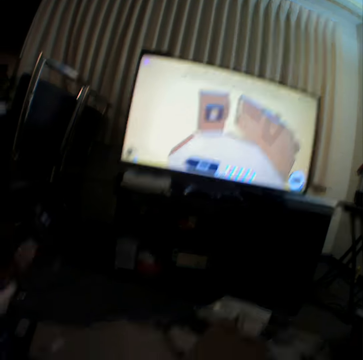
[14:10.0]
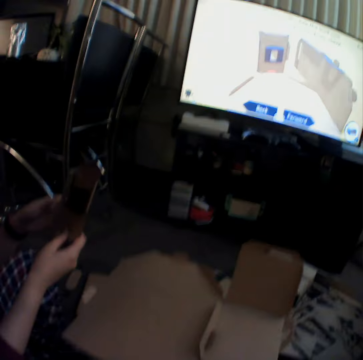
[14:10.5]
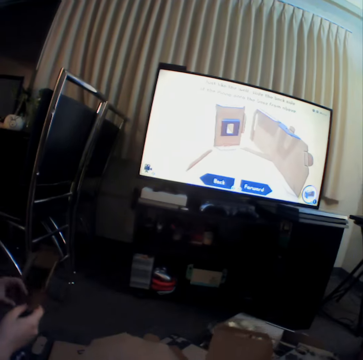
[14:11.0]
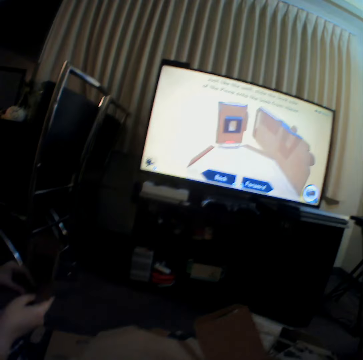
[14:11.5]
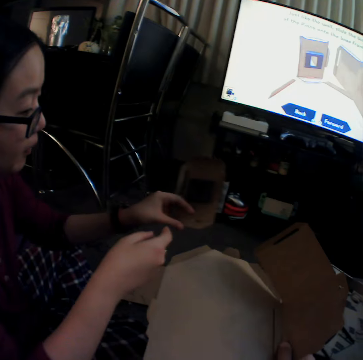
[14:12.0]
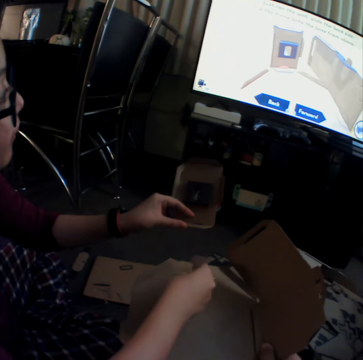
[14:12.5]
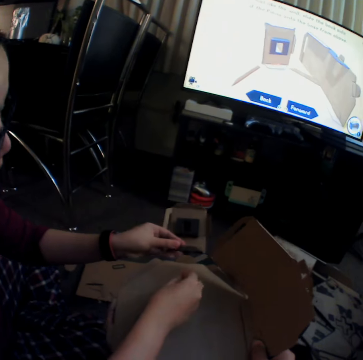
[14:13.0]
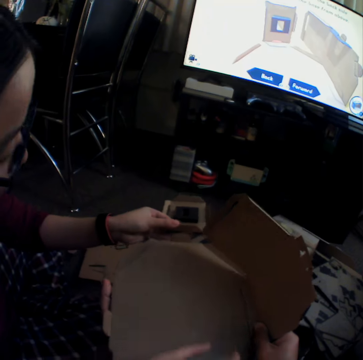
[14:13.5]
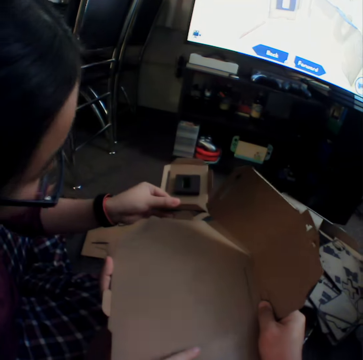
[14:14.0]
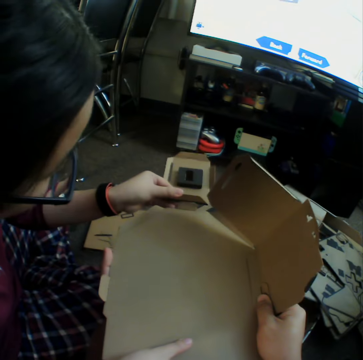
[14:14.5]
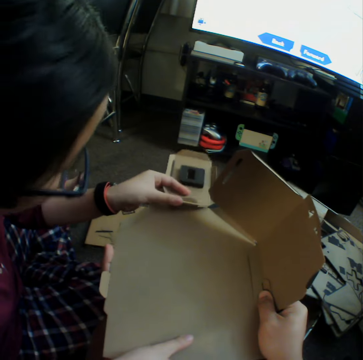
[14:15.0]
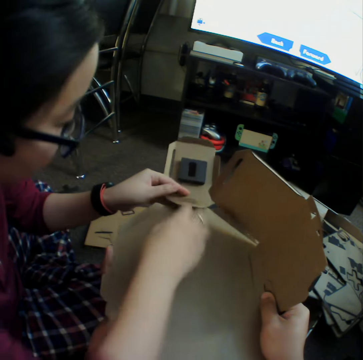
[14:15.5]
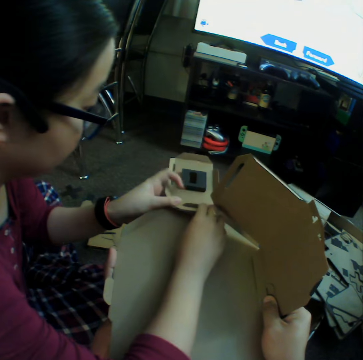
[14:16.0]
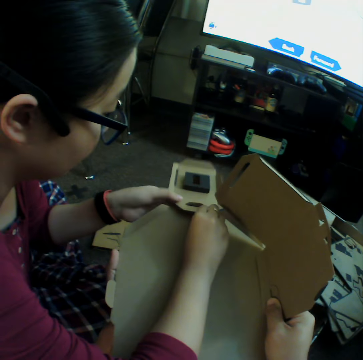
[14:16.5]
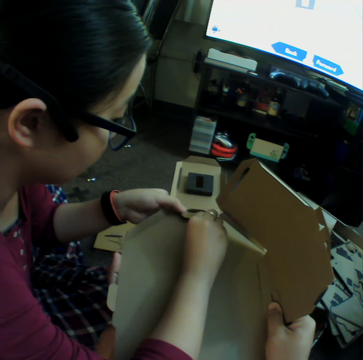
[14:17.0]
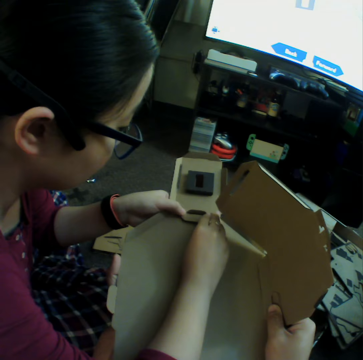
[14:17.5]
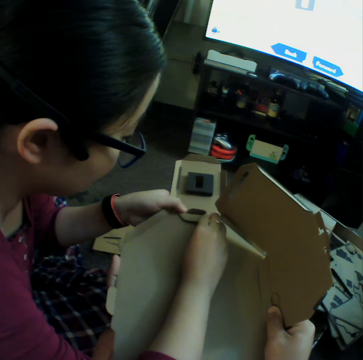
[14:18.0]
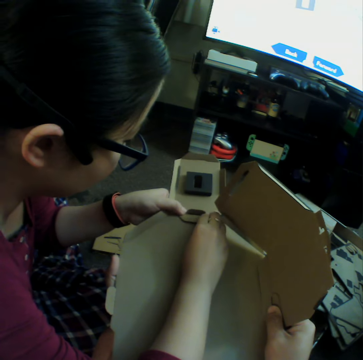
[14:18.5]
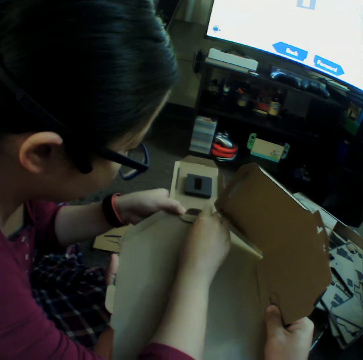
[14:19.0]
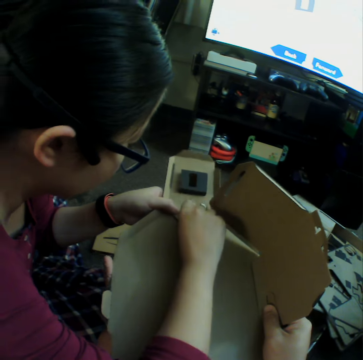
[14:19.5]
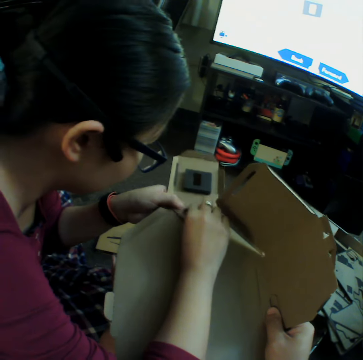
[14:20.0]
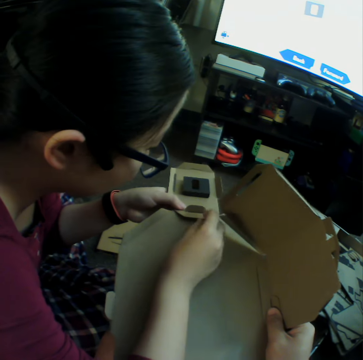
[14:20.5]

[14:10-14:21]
A woman pieces together pieces of box.

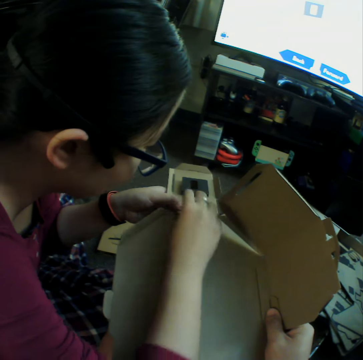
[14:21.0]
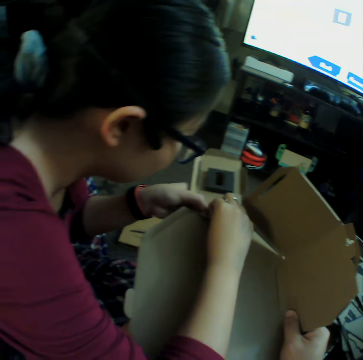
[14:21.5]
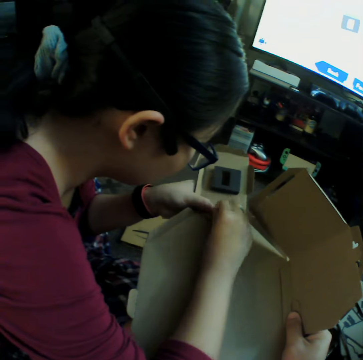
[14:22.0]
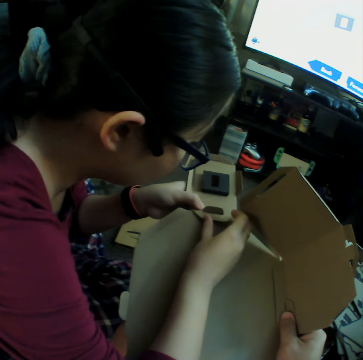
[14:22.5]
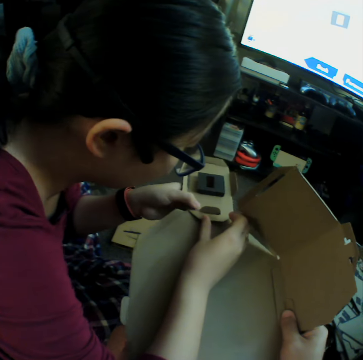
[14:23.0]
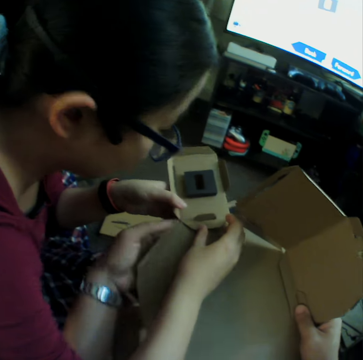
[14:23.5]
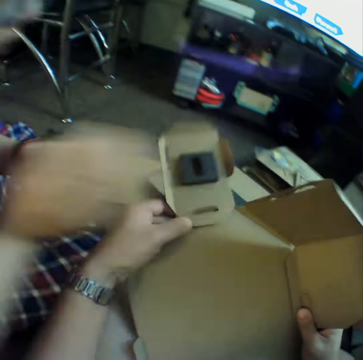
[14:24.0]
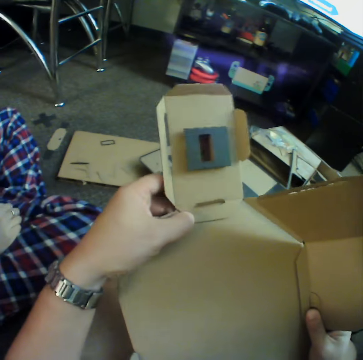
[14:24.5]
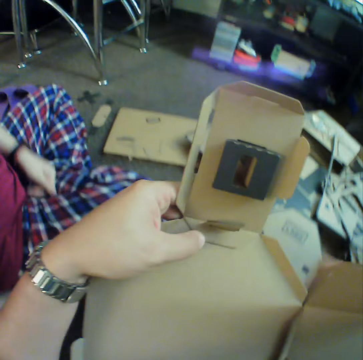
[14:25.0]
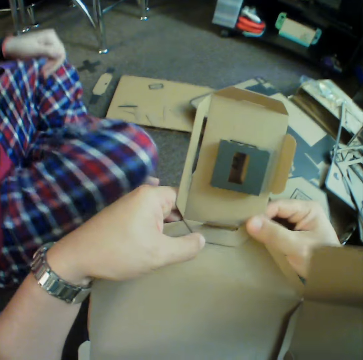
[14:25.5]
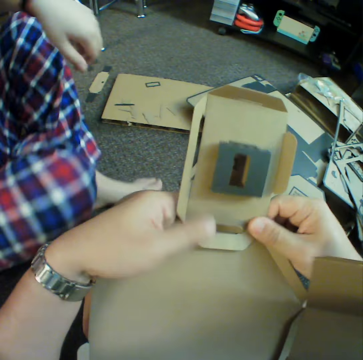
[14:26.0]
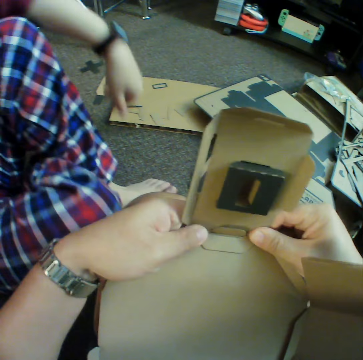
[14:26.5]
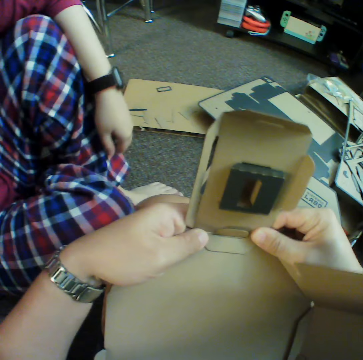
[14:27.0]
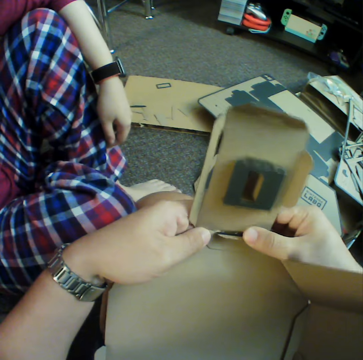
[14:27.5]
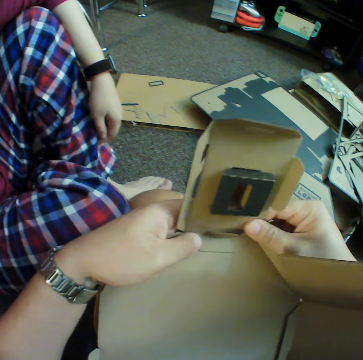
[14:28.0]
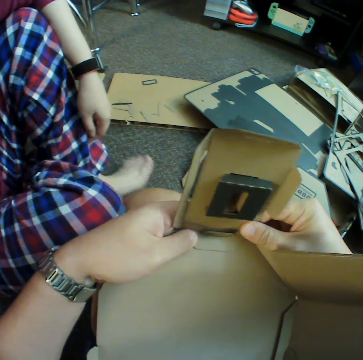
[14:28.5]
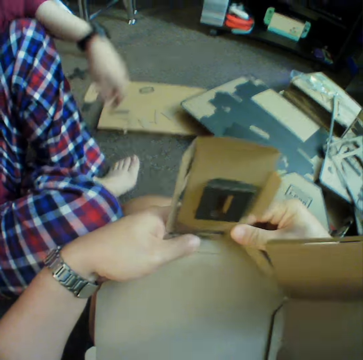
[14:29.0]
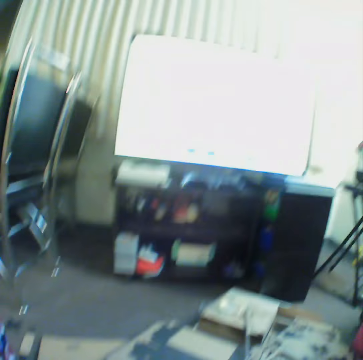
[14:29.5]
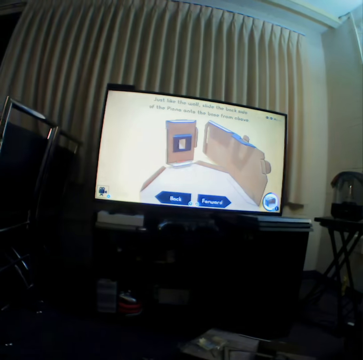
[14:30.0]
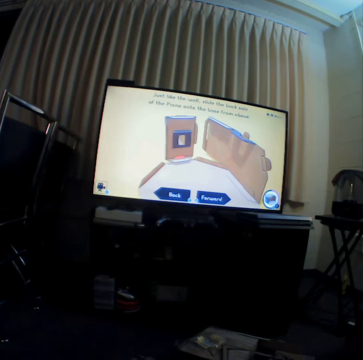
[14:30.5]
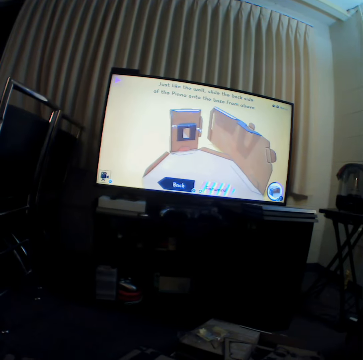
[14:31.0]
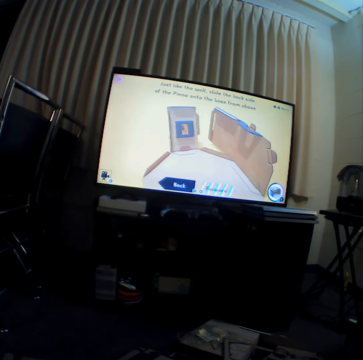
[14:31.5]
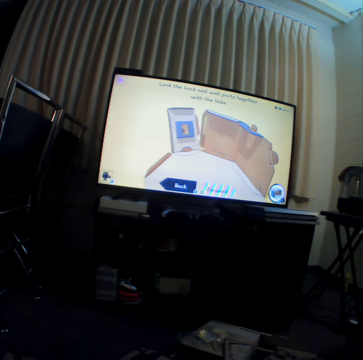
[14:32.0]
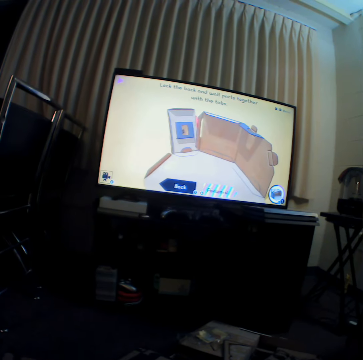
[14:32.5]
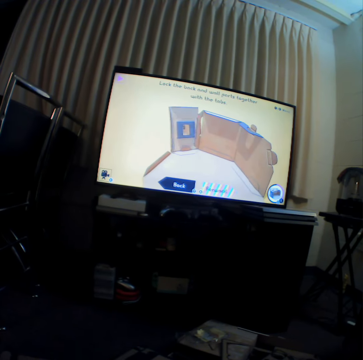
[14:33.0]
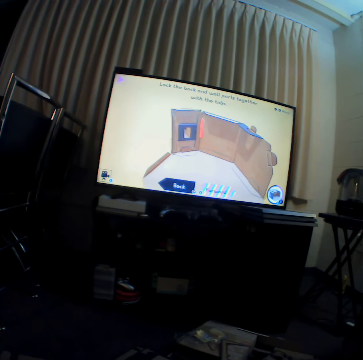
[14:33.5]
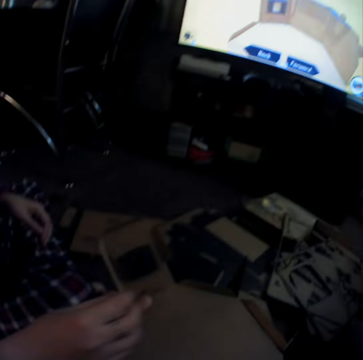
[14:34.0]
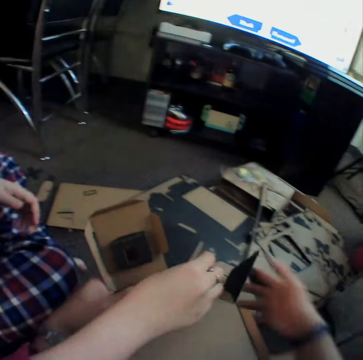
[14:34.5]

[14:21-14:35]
A woman leaves the pieces of box. The camera wearer joins craft materials. They look at the television.

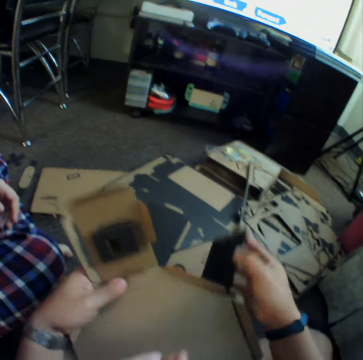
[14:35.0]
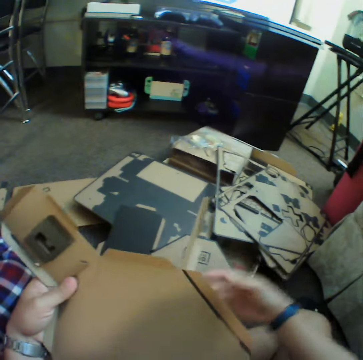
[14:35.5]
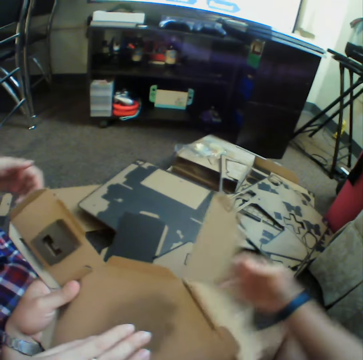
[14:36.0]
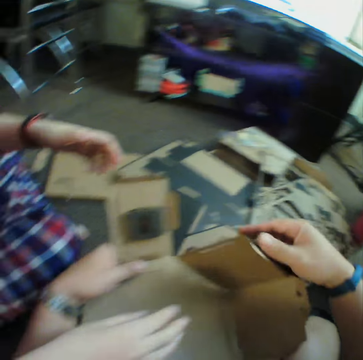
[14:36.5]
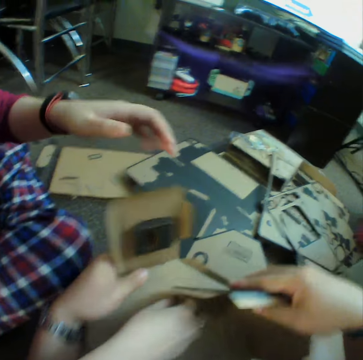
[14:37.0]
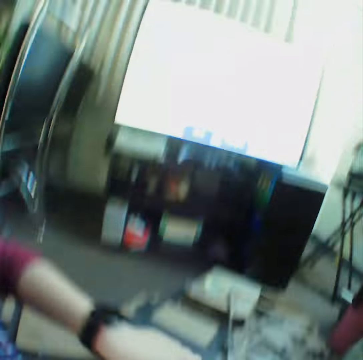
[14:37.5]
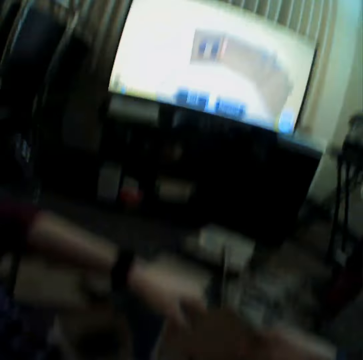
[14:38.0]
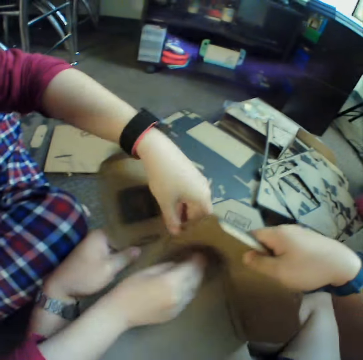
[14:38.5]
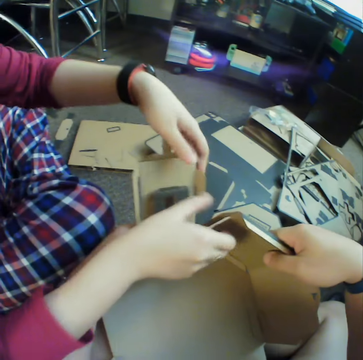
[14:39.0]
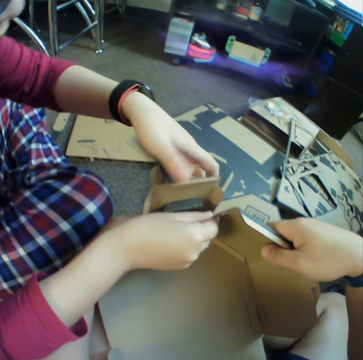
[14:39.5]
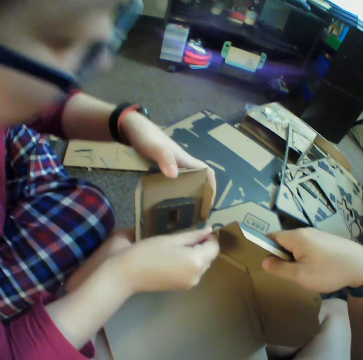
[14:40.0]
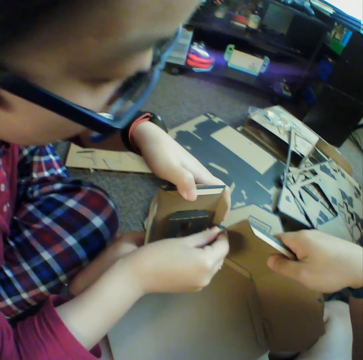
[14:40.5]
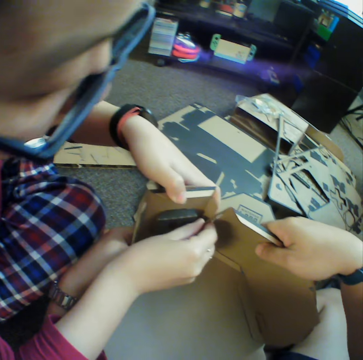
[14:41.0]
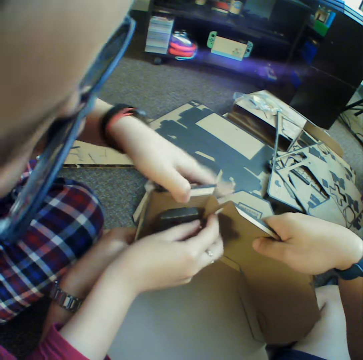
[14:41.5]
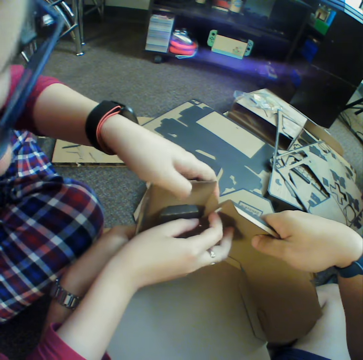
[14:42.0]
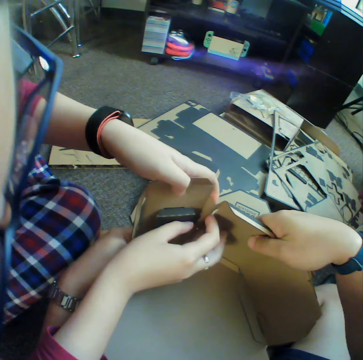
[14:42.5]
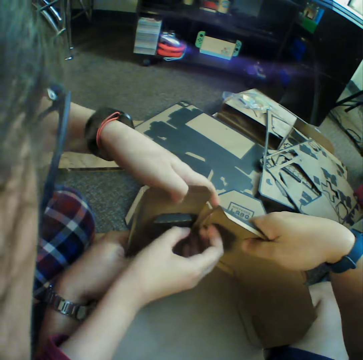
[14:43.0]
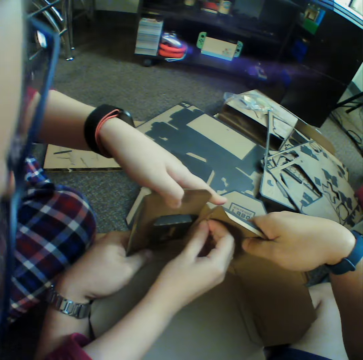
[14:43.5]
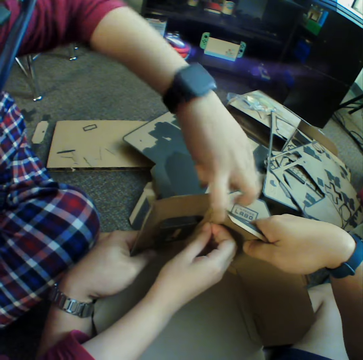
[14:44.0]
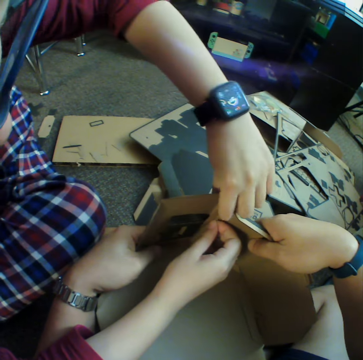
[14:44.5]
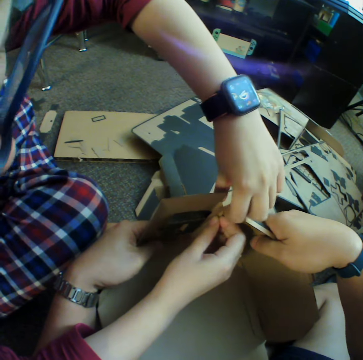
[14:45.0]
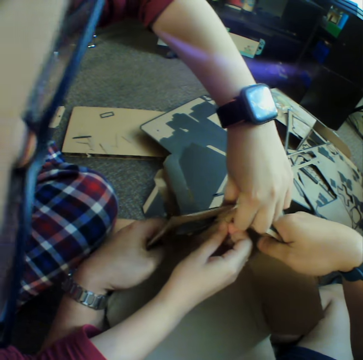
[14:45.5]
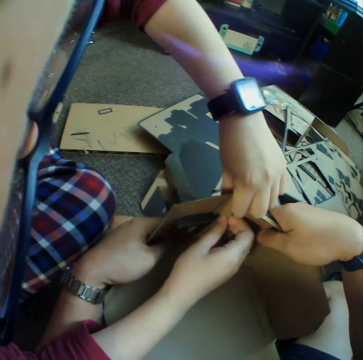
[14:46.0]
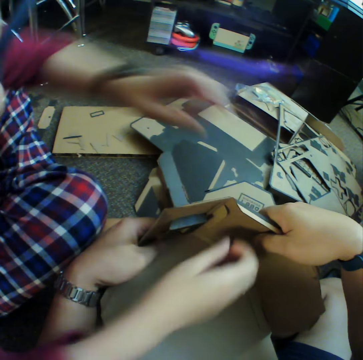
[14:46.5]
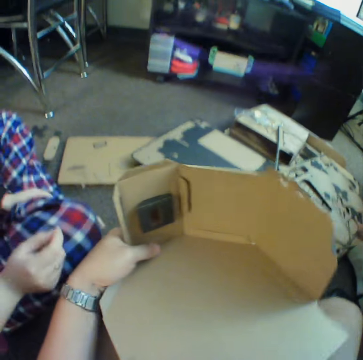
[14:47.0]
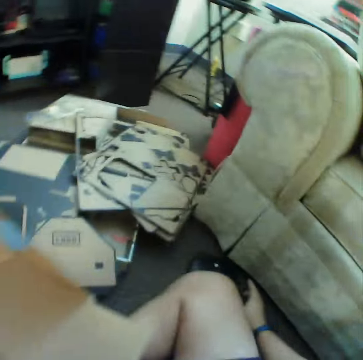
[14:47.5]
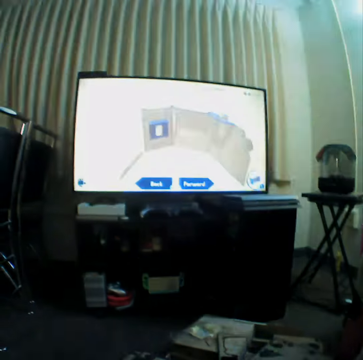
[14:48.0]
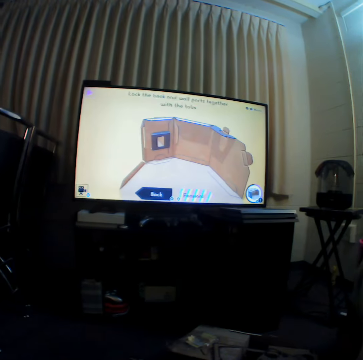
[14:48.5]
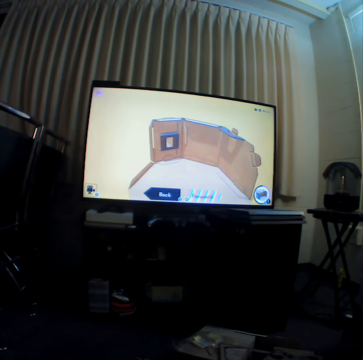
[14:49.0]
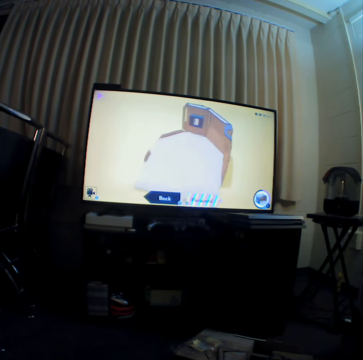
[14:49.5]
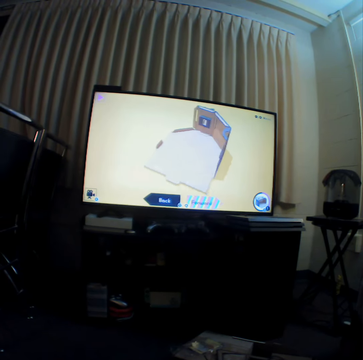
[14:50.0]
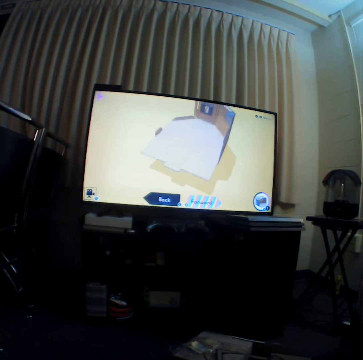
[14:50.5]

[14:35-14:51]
The camera wearer folds the piece of box and moves craft material. A woman pieces together pieces of box. The woman leaves the pieces of box. The camera wearer looks at the television.
